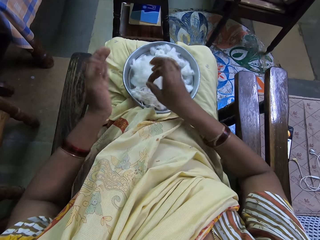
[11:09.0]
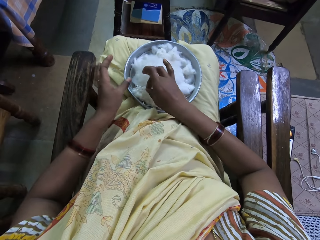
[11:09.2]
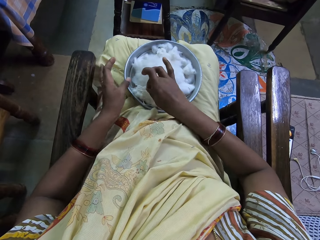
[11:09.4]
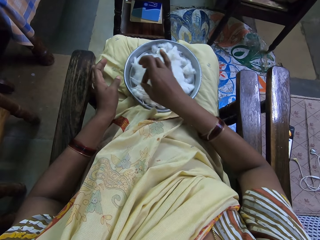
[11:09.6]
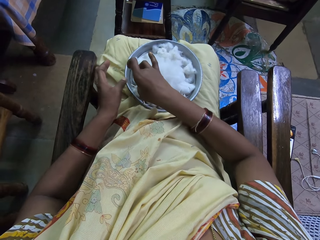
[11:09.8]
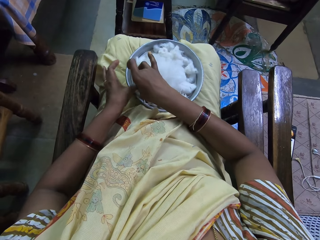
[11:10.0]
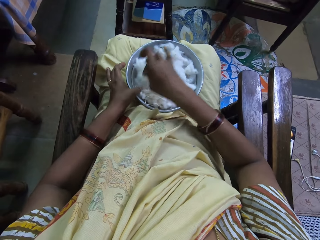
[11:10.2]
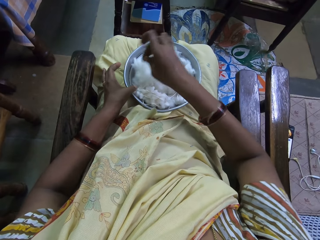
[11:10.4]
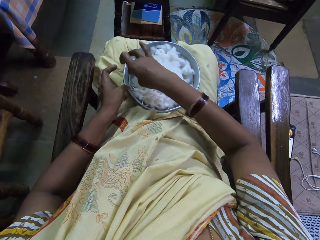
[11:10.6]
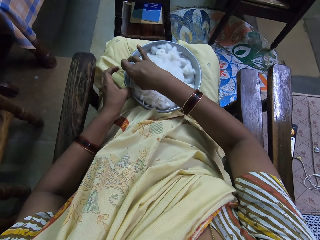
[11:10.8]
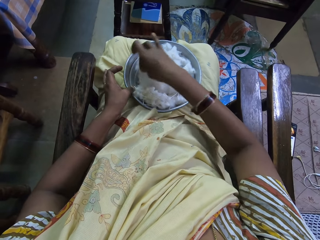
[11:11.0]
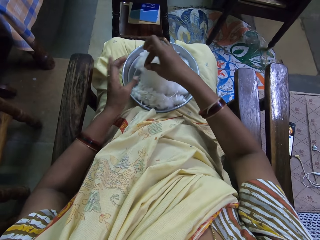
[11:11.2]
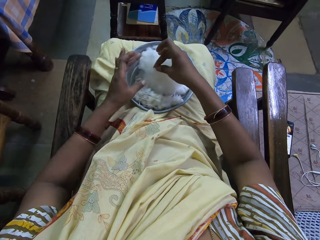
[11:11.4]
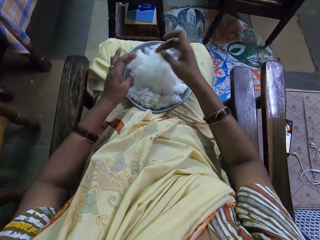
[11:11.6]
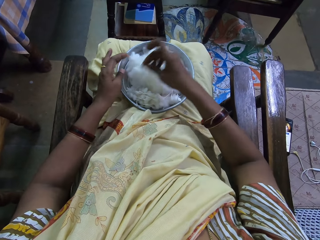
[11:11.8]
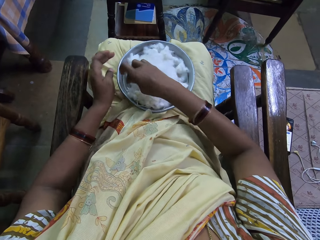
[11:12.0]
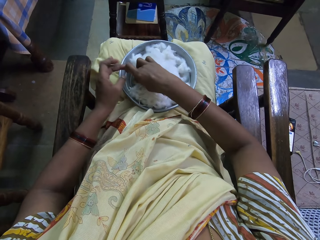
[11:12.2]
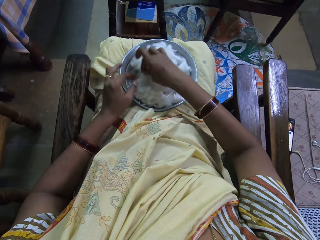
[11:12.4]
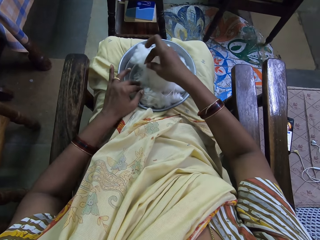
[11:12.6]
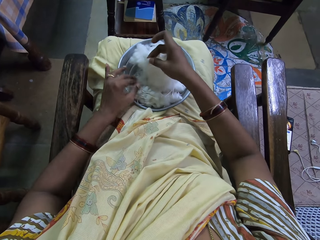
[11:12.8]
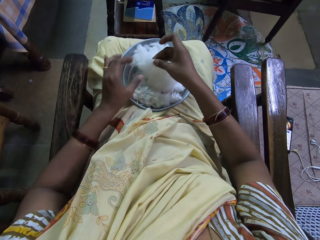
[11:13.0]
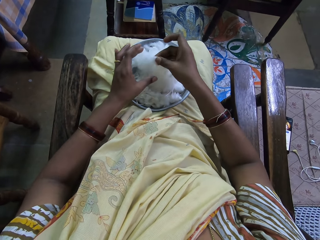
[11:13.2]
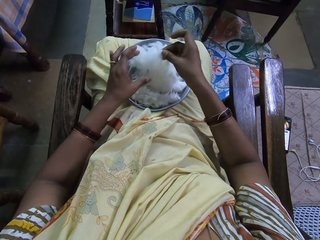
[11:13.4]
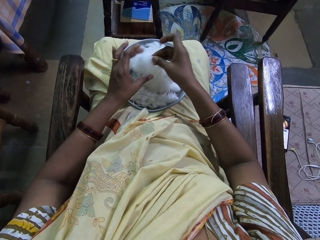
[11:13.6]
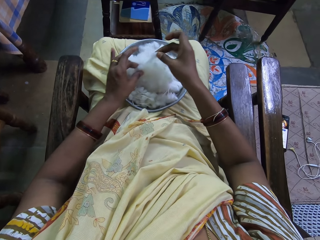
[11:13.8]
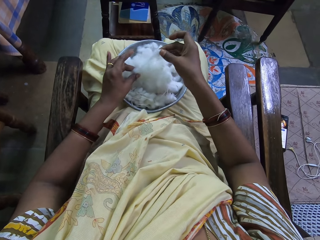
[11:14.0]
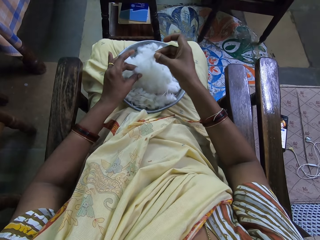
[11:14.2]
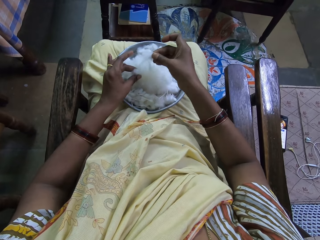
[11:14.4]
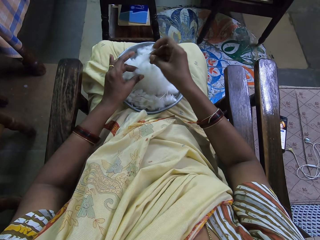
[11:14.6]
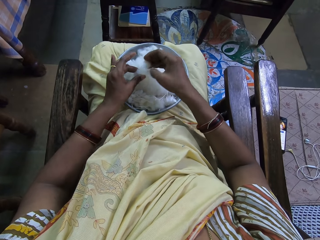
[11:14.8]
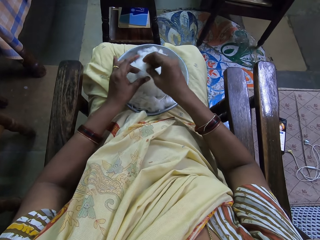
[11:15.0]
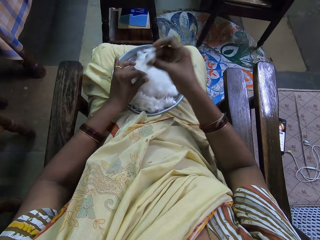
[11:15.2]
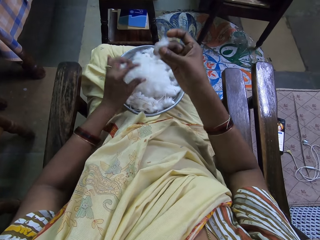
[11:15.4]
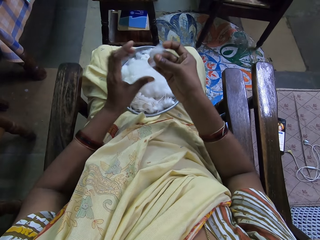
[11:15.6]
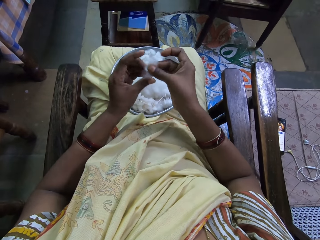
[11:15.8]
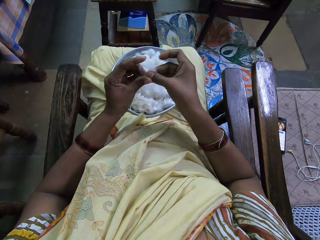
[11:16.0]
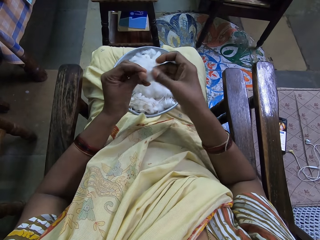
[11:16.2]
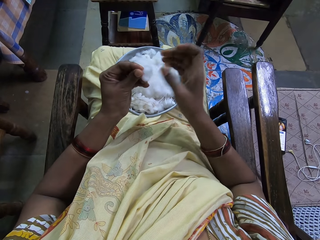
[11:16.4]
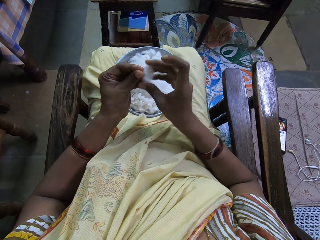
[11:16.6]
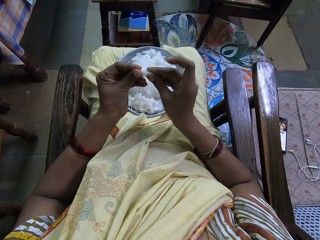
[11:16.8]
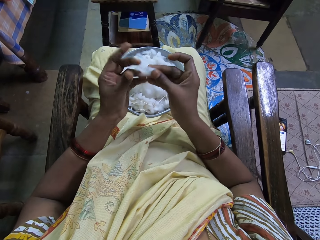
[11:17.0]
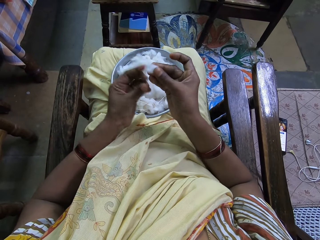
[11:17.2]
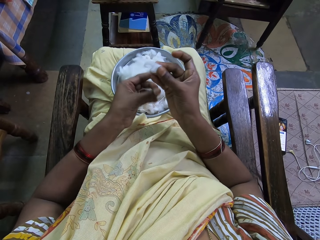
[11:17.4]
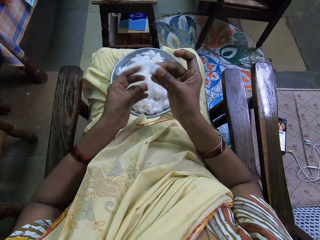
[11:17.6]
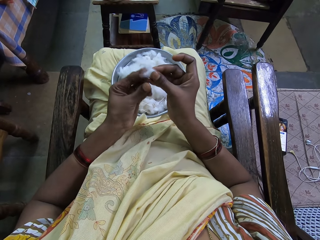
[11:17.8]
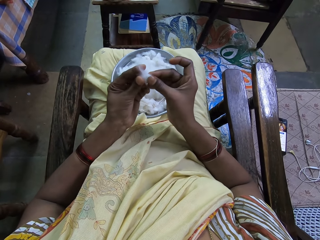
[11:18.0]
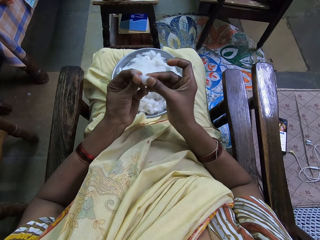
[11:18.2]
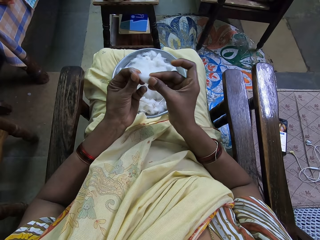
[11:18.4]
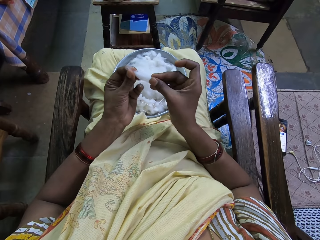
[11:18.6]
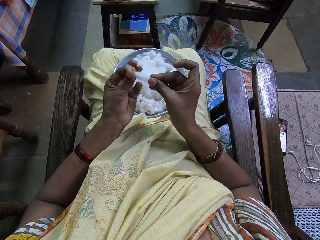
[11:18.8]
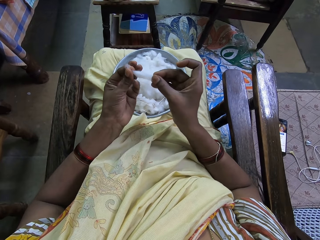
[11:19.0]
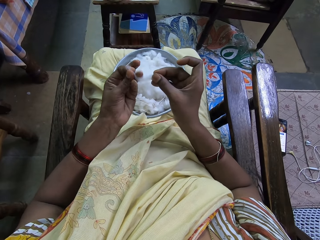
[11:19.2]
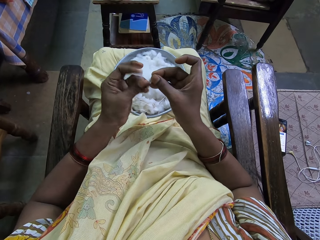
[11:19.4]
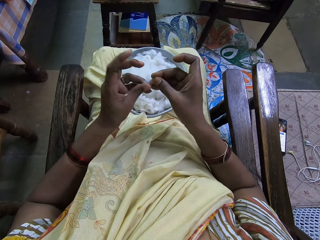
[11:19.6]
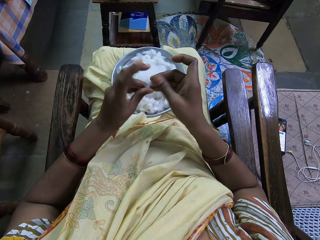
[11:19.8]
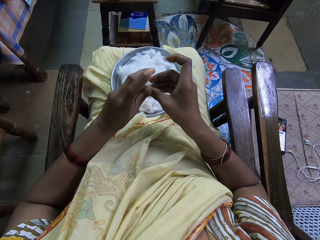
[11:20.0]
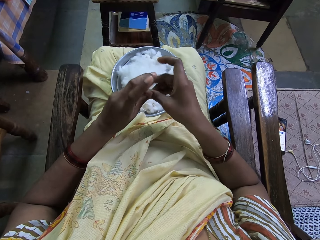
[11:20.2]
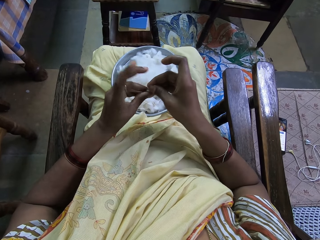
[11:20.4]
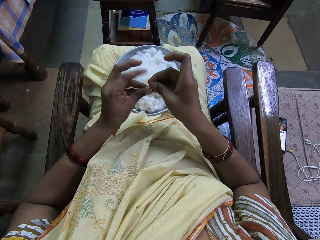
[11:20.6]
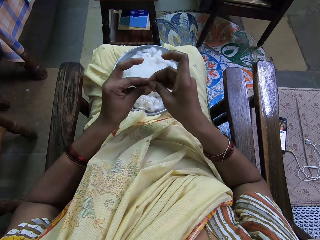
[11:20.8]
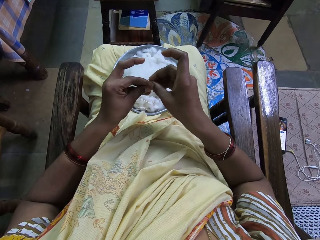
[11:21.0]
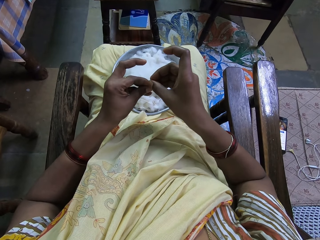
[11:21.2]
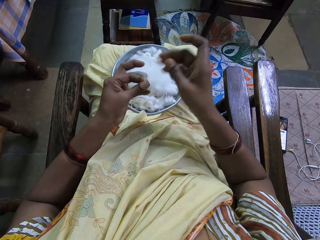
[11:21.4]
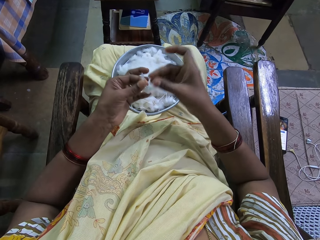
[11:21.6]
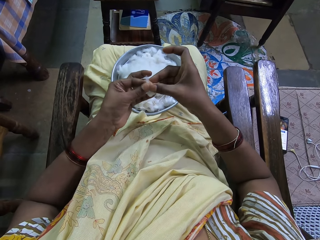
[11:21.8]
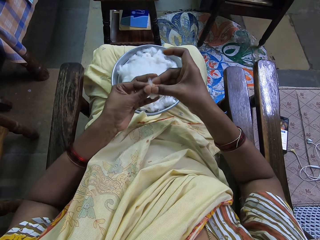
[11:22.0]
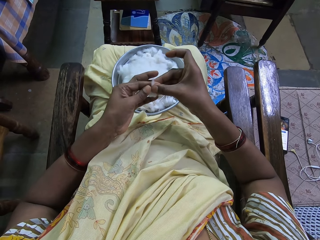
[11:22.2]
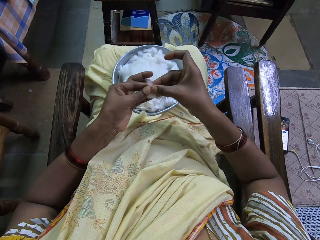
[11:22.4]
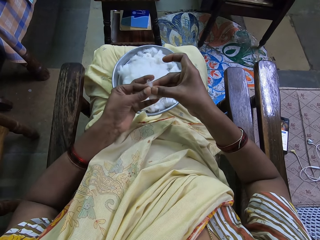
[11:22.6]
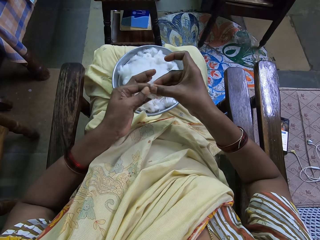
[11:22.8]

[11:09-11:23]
The camera wearer places the cotton in the tray. They pick the cotton, cut the cotton, stretch the cotton and fold the cotton.

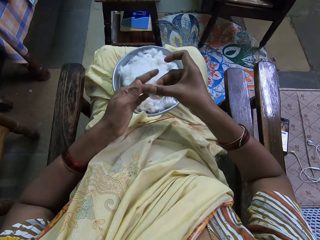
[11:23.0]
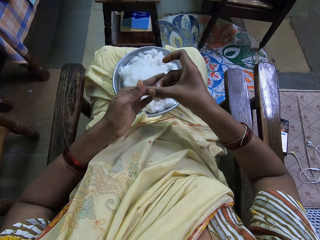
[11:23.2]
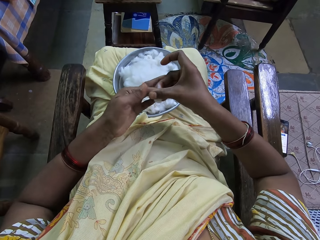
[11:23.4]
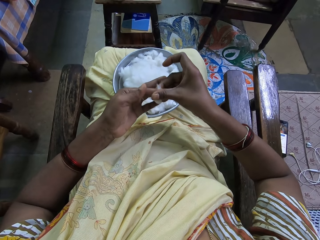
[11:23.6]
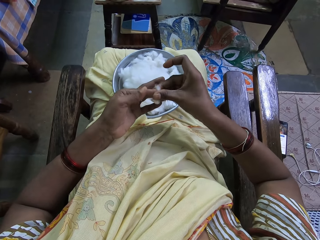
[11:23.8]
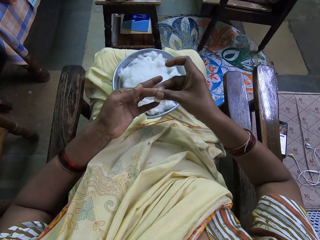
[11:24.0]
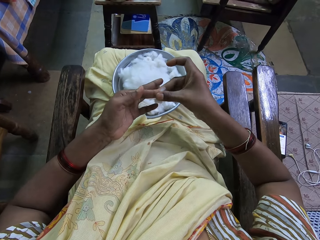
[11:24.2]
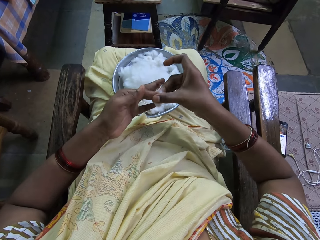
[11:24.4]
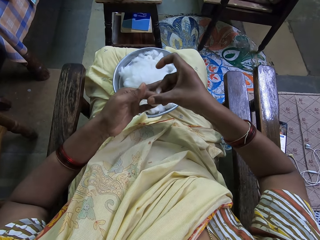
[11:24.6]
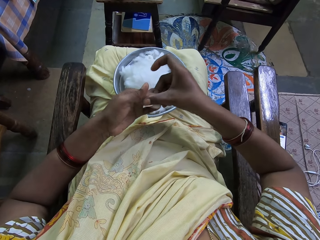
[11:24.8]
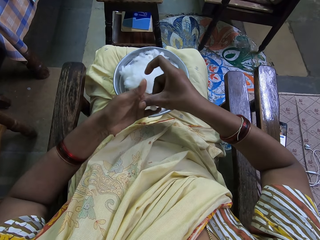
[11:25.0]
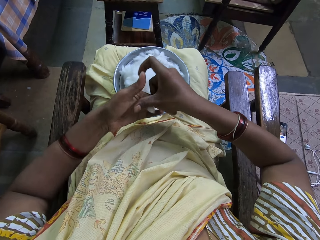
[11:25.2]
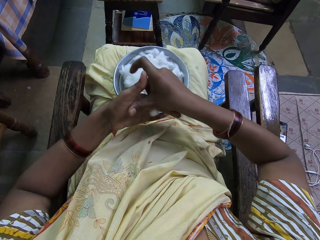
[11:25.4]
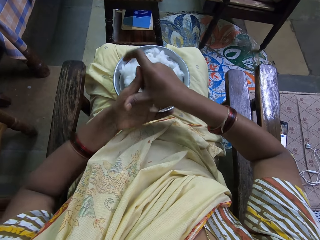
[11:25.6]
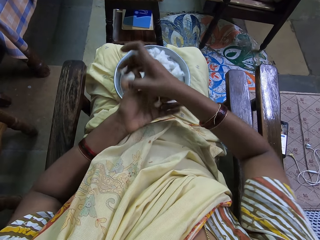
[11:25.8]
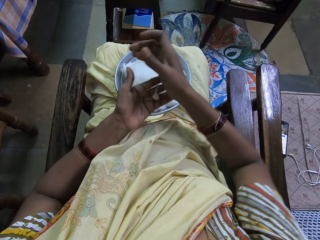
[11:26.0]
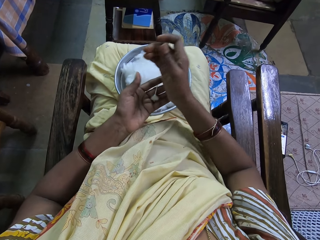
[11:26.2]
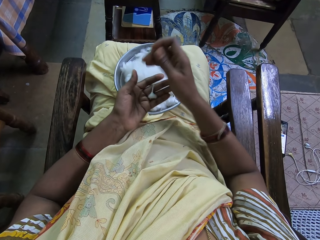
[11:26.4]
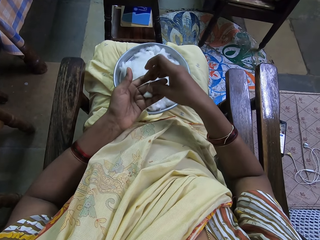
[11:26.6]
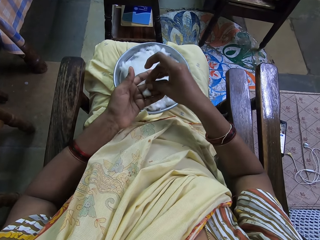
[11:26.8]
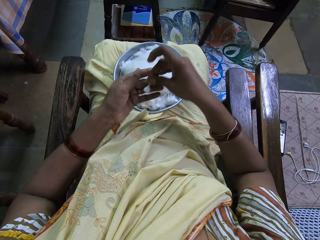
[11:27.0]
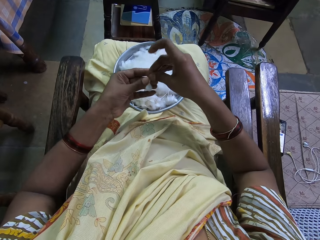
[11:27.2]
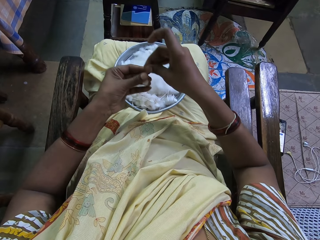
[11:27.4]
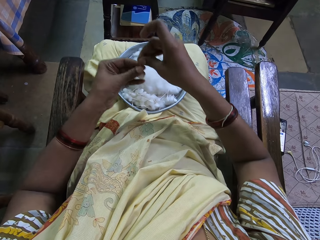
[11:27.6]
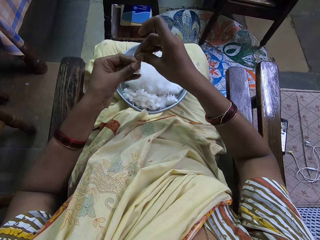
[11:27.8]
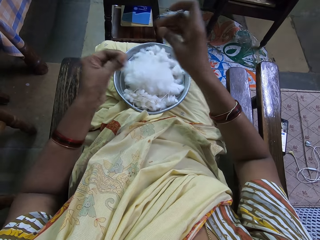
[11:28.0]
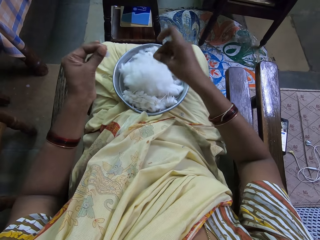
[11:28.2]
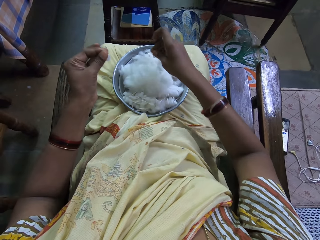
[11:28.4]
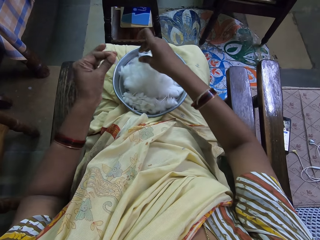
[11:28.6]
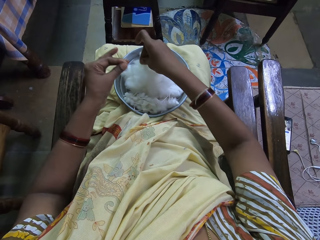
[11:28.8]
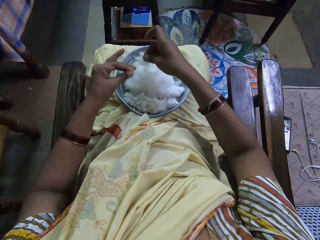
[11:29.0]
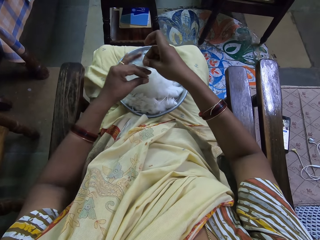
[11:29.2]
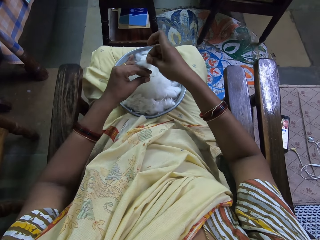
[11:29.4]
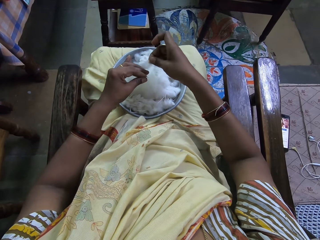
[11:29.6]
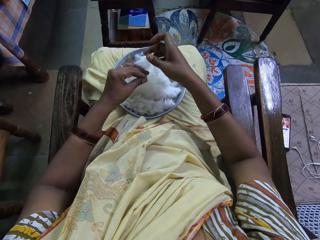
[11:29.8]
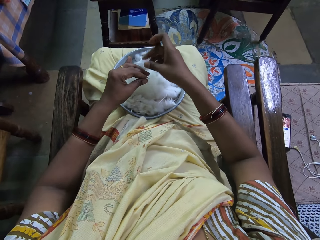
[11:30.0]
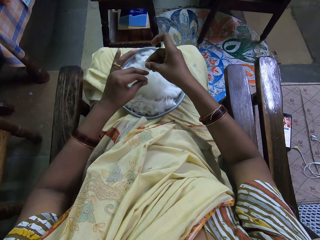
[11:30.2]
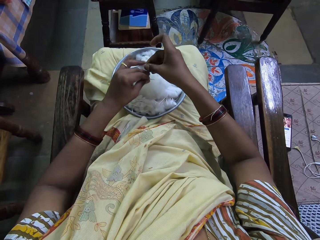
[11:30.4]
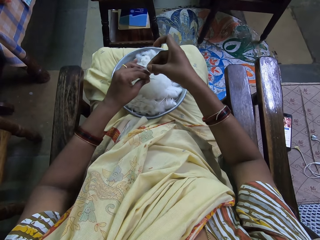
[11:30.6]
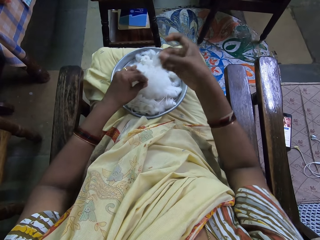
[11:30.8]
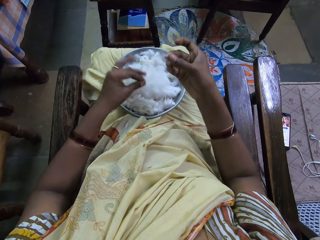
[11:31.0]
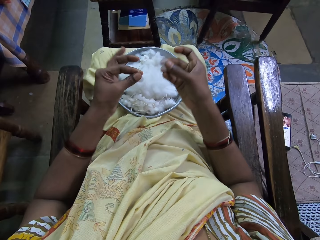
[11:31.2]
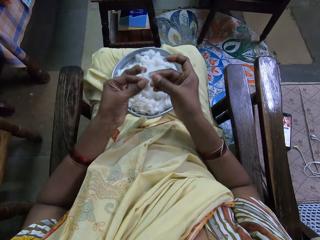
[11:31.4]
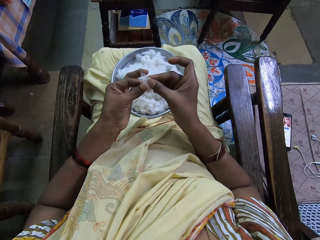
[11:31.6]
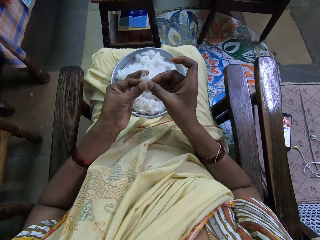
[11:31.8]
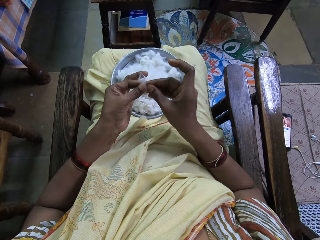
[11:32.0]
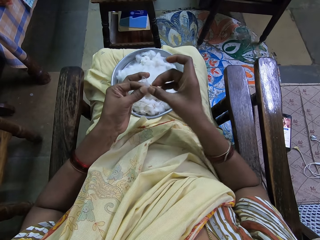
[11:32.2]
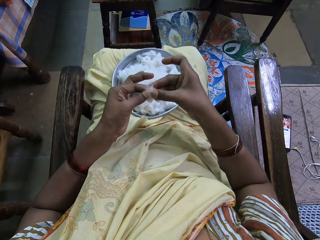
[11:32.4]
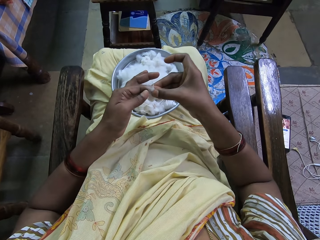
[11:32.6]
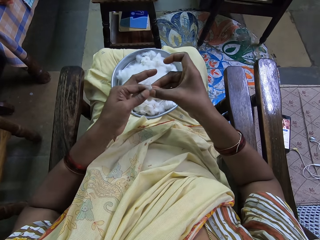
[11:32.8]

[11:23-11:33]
The camera wearer rolls the cotton and twists the cotton. They cut the cotton, pick the cotton and put down the cotton.
